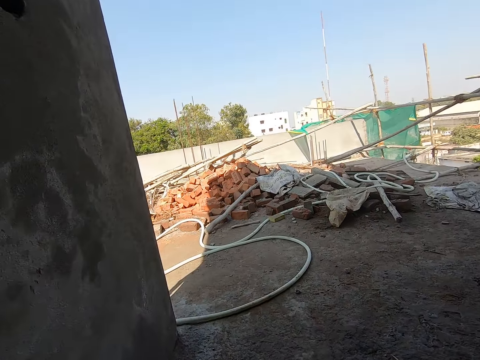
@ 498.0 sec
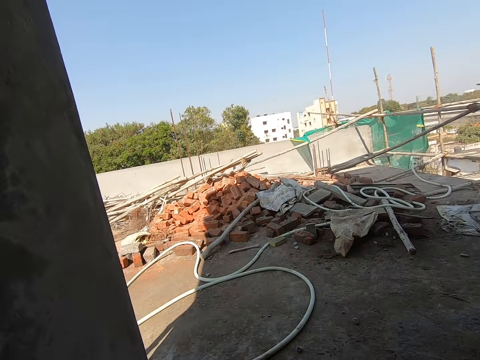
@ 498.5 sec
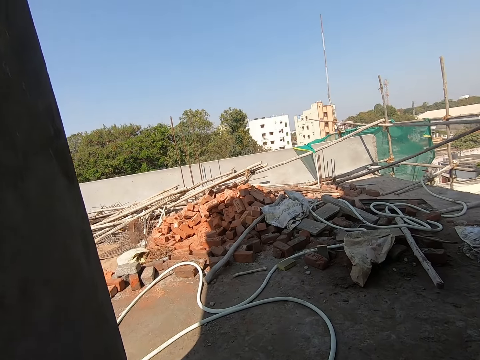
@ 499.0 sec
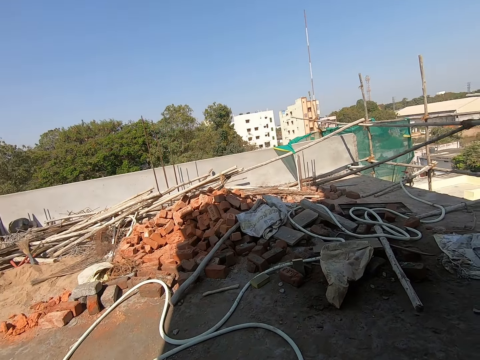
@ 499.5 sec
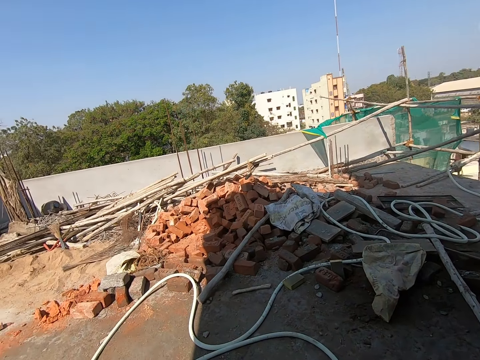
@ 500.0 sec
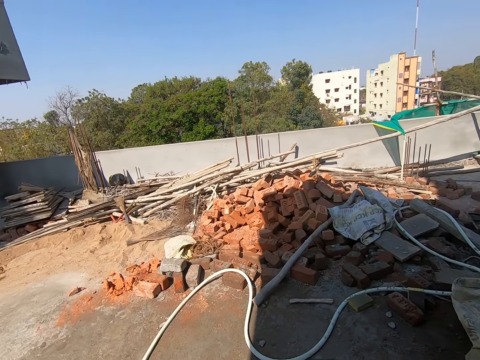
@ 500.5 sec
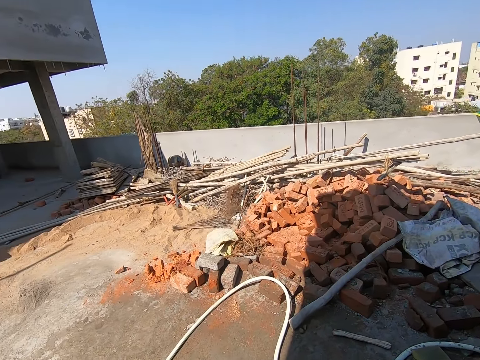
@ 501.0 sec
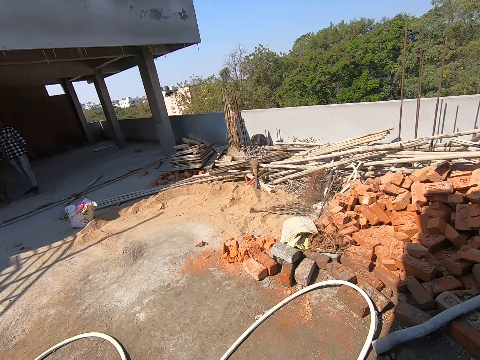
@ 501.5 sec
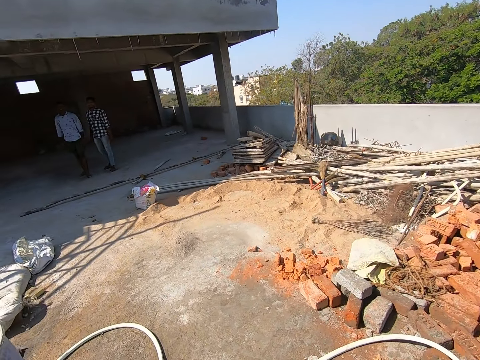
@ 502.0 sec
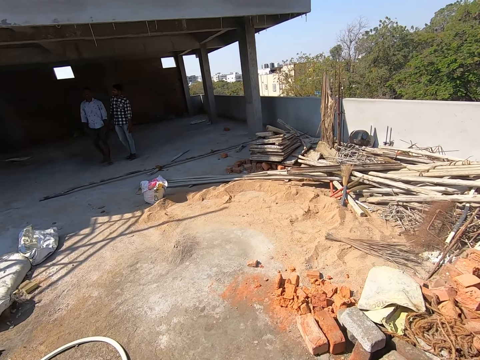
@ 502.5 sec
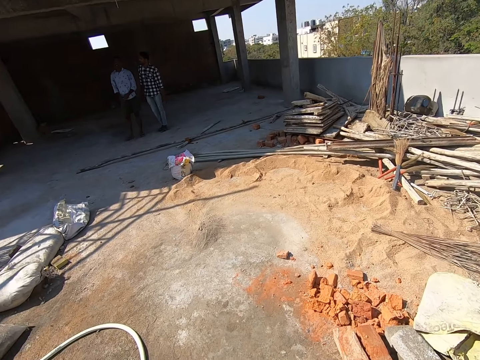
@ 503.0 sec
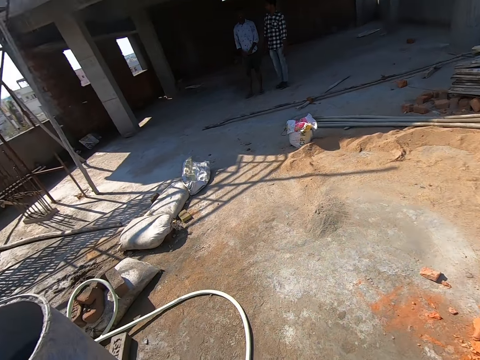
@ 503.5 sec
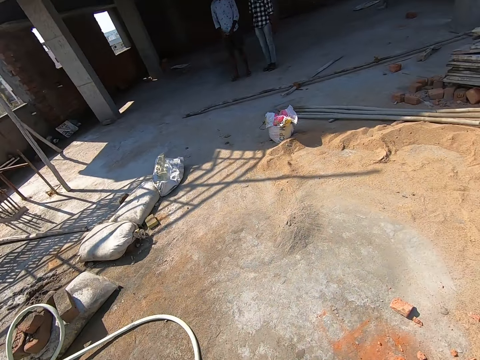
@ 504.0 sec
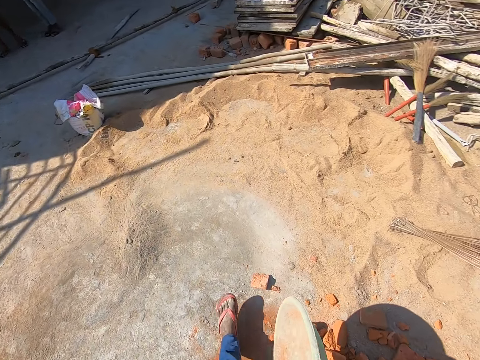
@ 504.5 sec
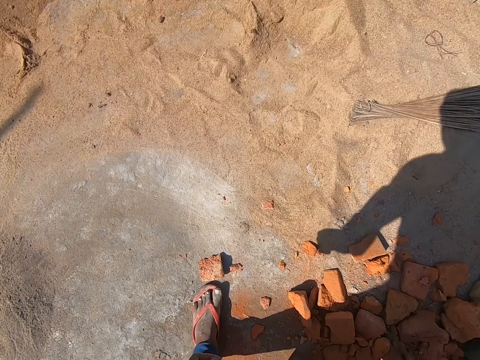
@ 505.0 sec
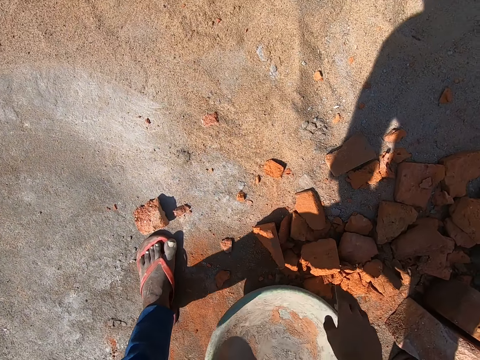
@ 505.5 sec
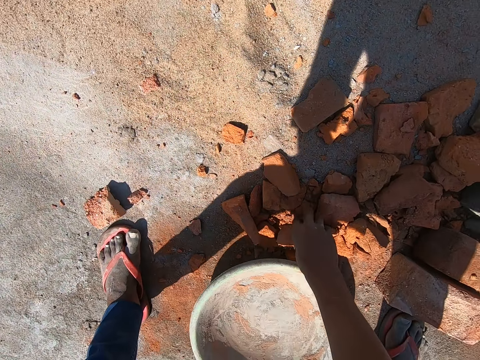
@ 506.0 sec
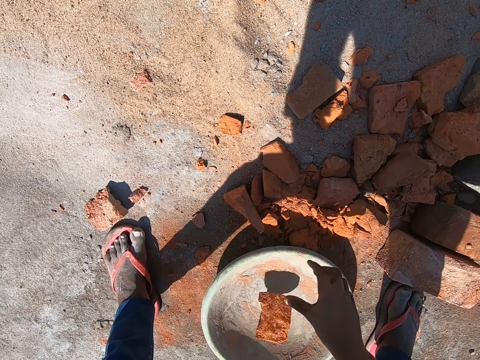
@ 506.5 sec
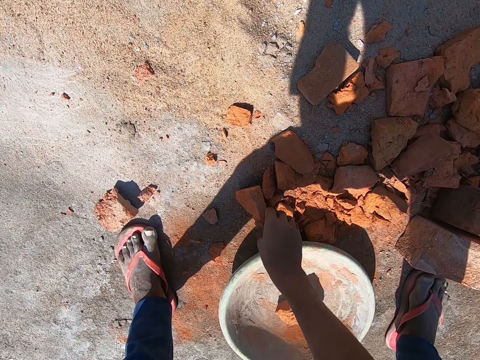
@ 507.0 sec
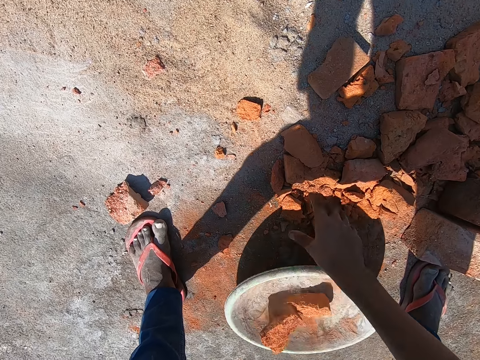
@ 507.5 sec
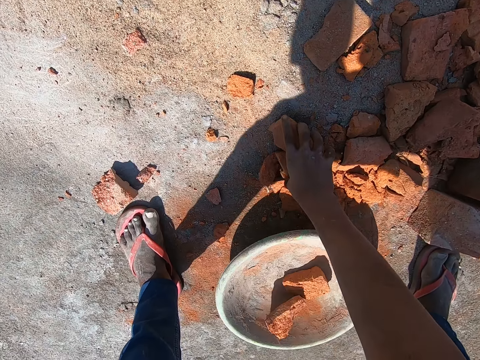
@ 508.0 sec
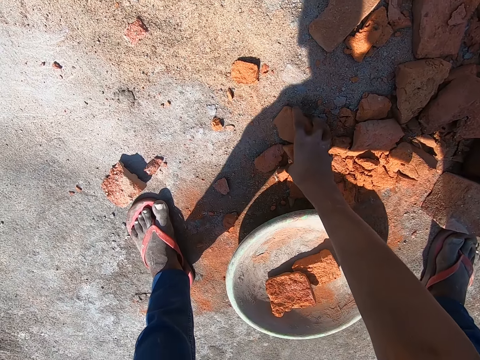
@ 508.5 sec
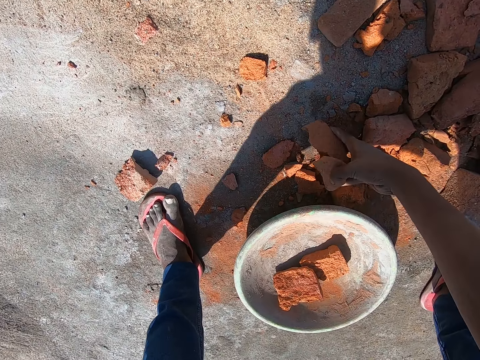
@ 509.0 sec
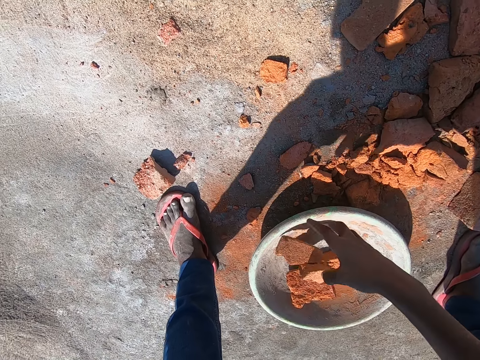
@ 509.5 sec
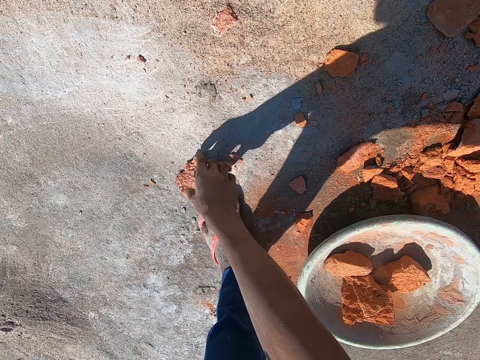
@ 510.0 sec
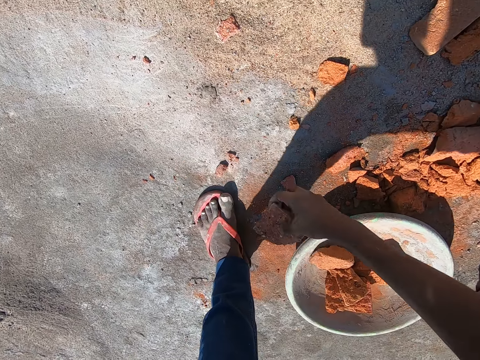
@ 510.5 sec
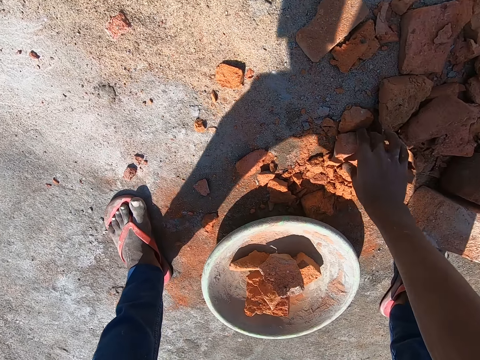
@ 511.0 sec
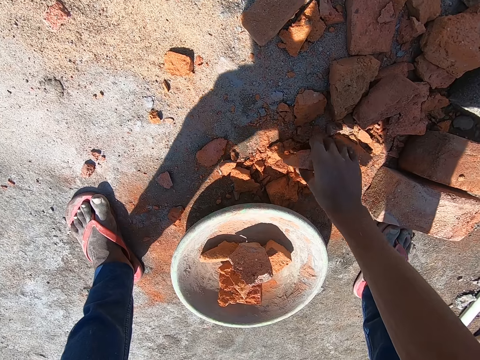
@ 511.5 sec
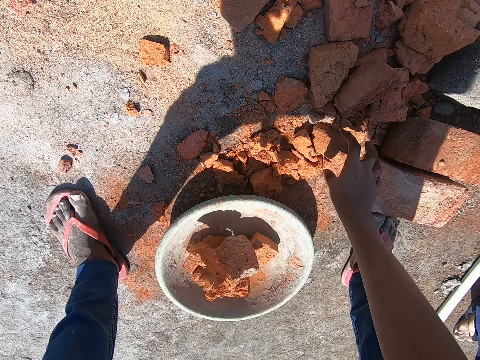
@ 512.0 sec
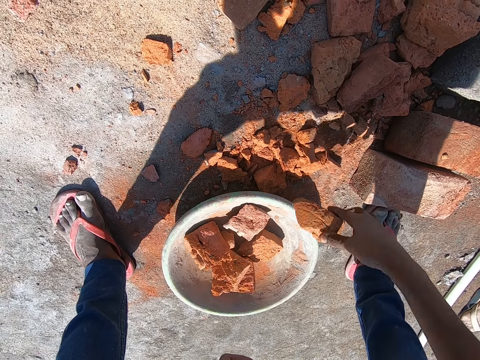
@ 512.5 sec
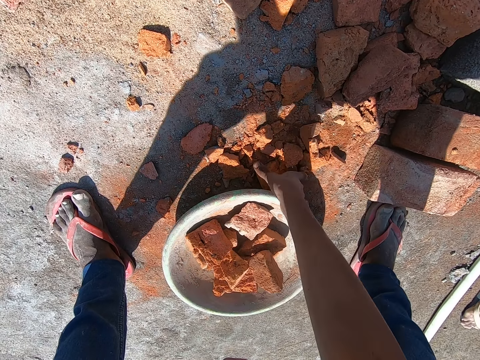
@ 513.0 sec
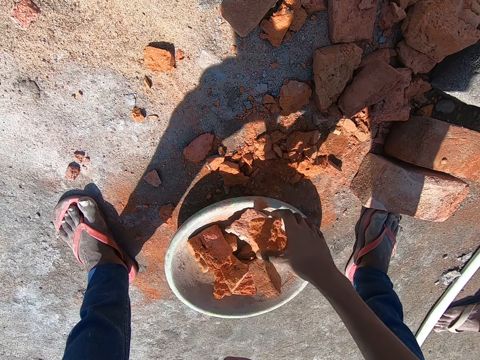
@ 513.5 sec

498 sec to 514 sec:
The camera wearer looks around. He drops the container on the ground with his right hand. He fills the container with some bricks from the ground with his right hand. He picks up broken bricks.

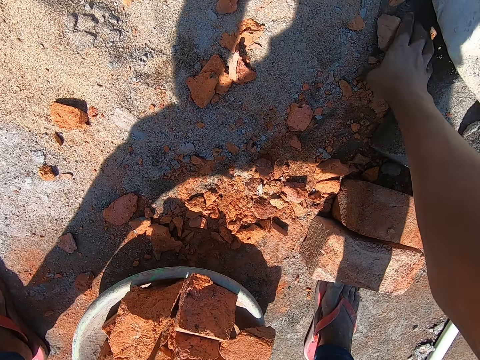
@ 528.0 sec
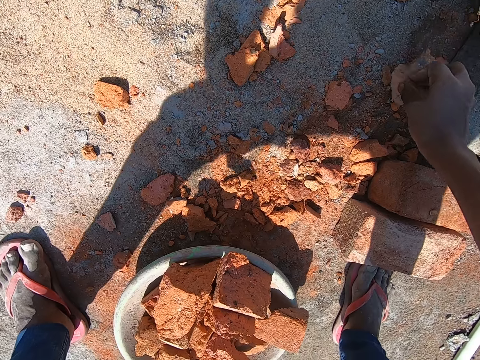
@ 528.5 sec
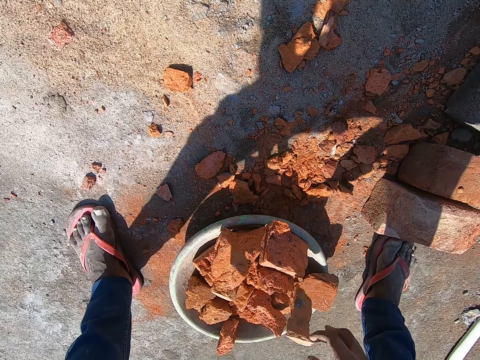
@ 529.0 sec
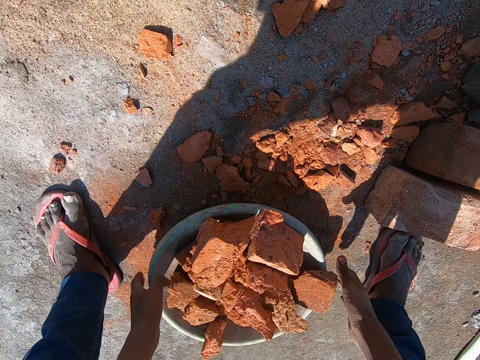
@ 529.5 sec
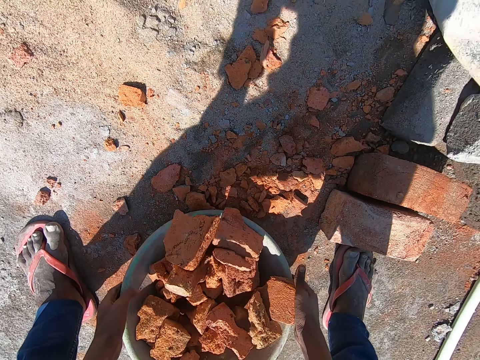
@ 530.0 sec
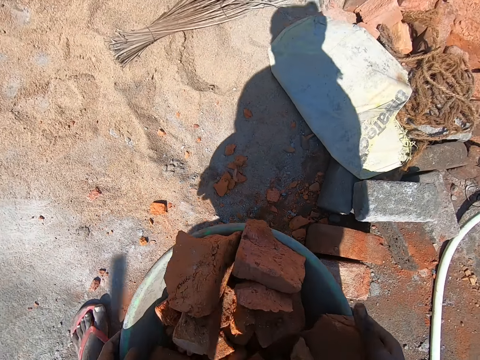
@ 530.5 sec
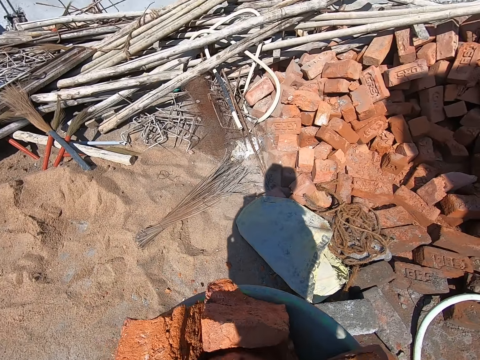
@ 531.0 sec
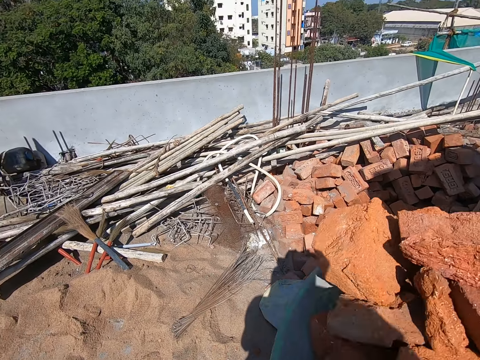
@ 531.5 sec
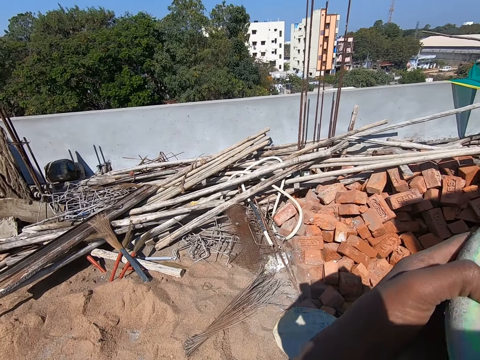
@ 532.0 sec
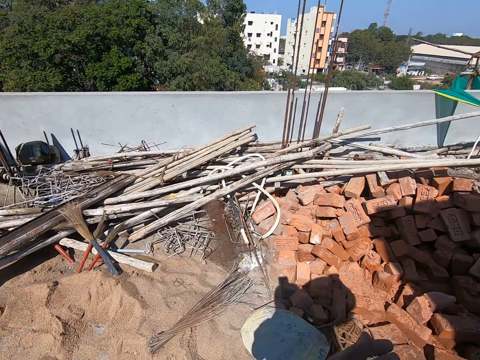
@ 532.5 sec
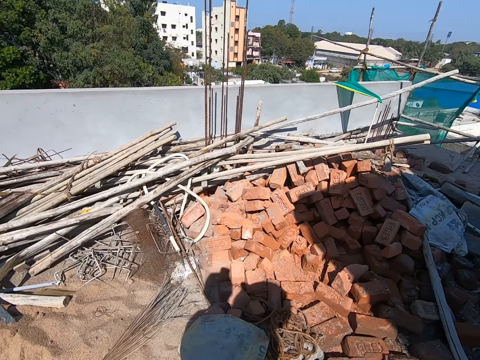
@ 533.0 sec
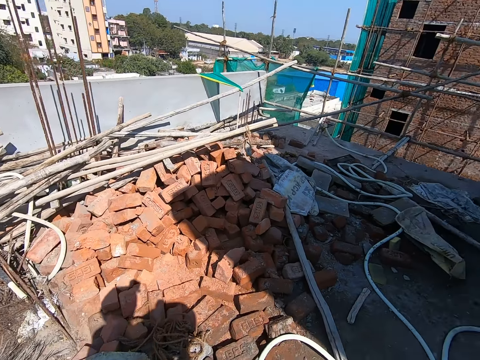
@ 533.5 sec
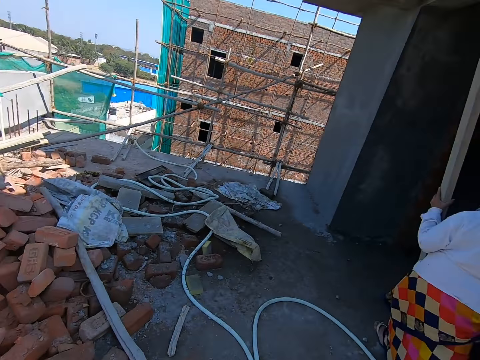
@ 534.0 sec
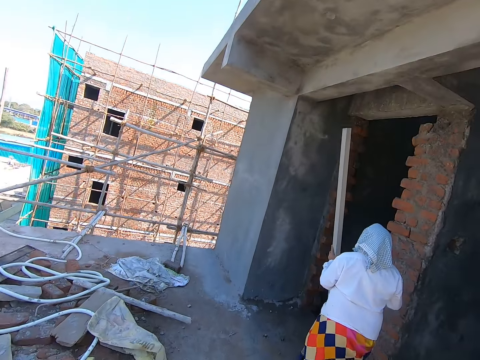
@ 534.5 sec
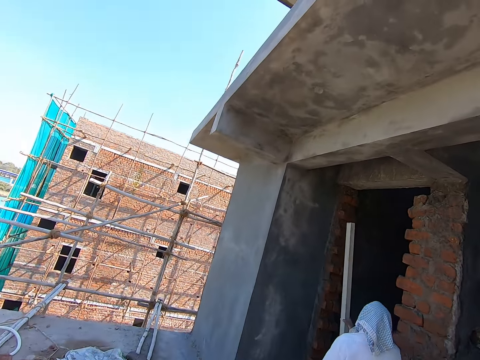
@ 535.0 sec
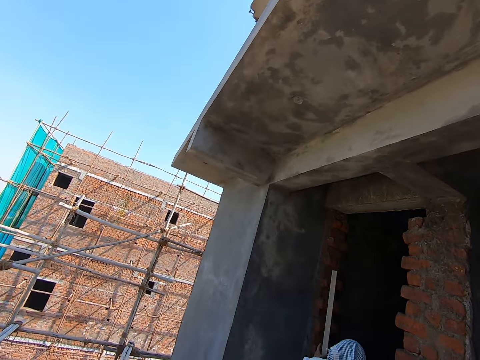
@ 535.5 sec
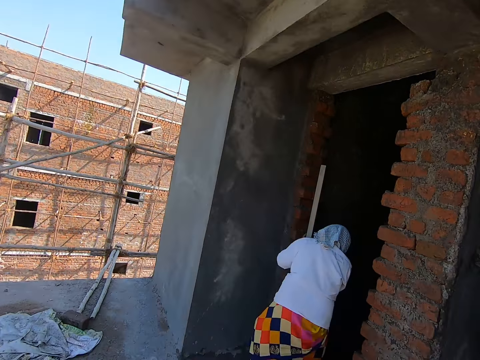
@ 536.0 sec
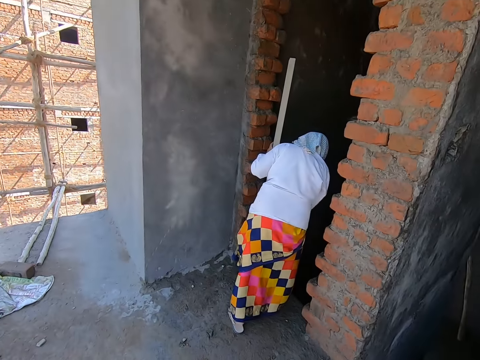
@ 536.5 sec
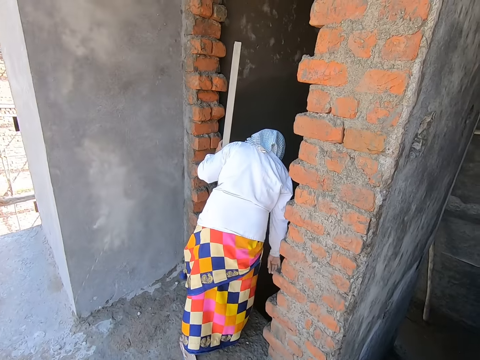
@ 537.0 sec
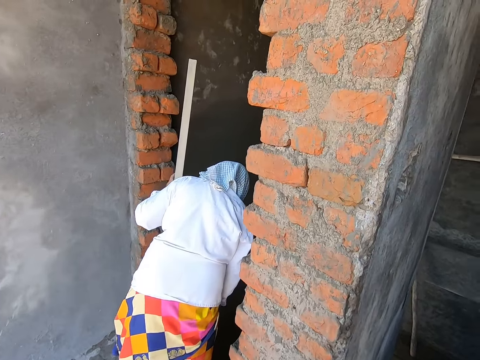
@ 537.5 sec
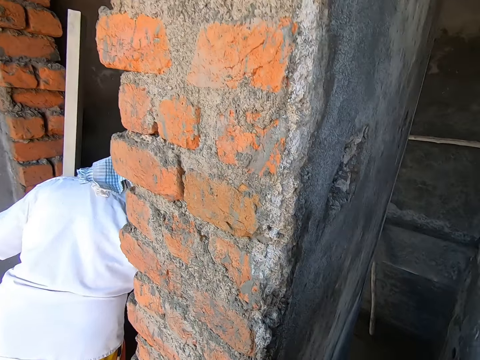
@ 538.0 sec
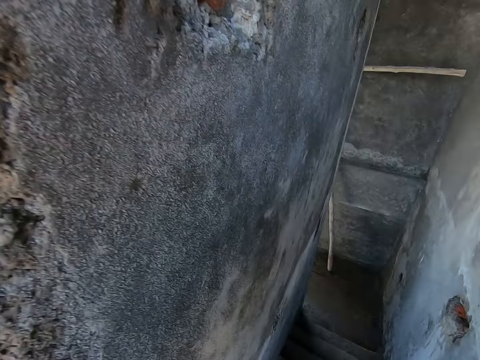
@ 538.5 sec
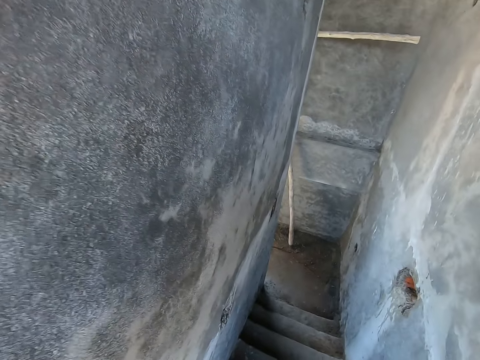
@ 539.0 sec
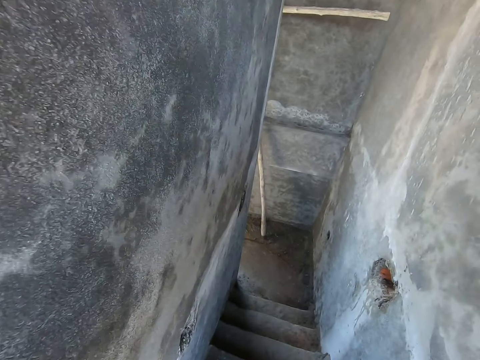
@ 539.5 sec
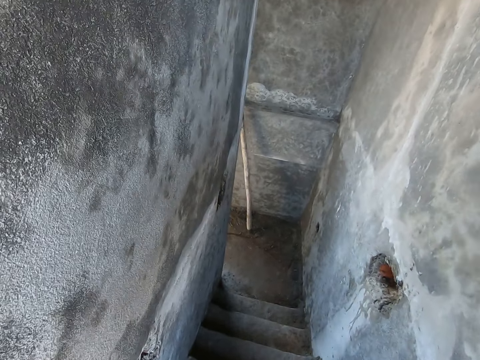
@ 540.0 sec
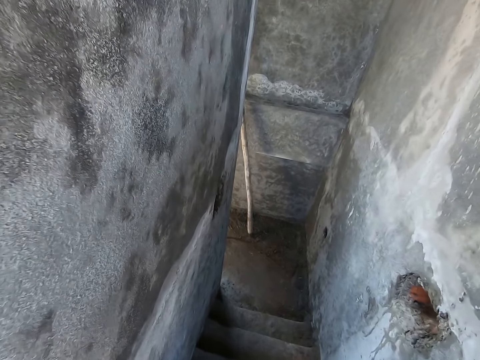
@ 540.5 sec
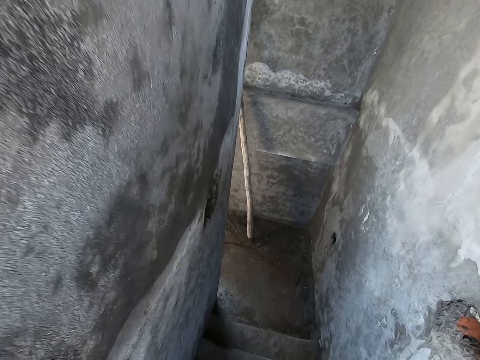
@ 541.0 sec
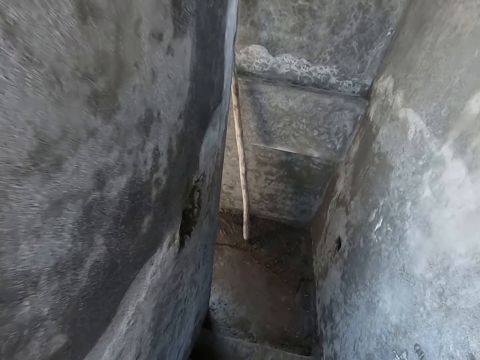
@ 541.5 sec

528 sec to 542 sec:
The camera wearer carries the container of broken bricks from the ground with both hands. The woman holds a plank with her left hand. The woman holds the plank with both hands. The camera wearer looks around. They climb down the stairway.
